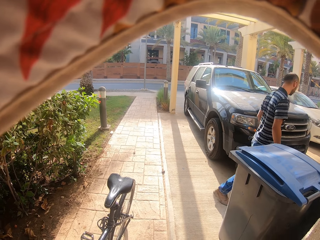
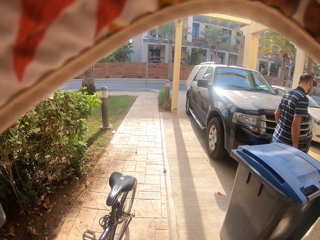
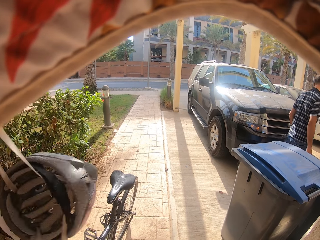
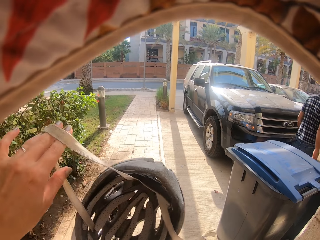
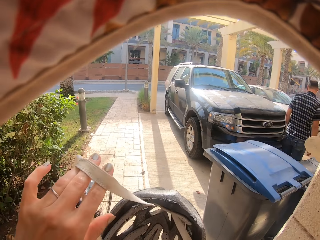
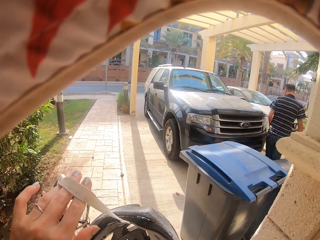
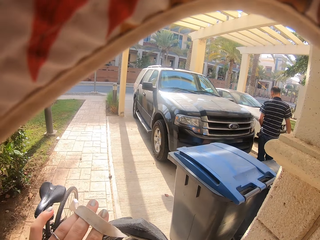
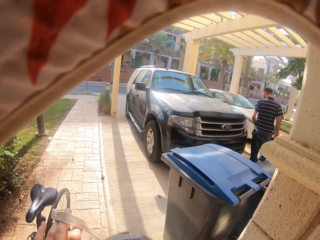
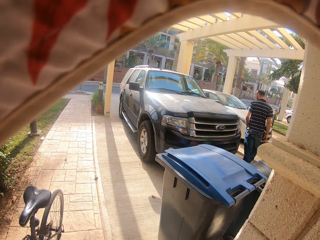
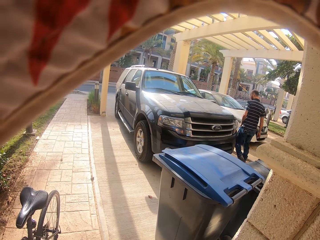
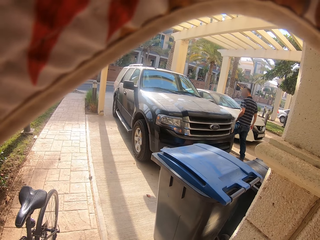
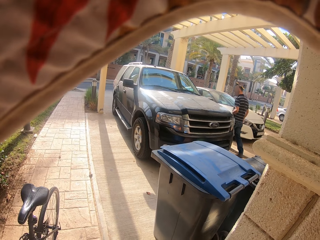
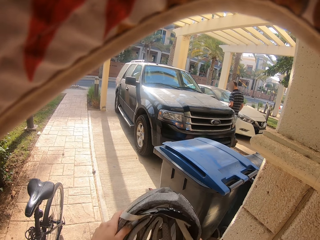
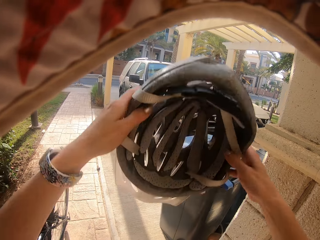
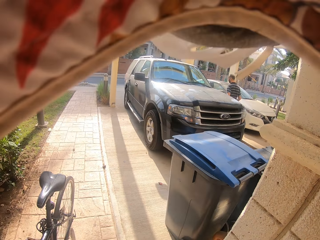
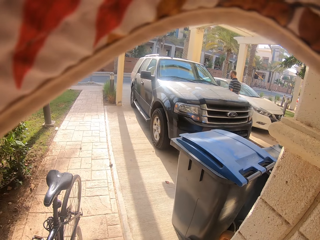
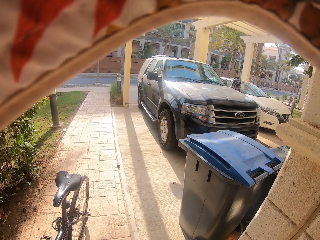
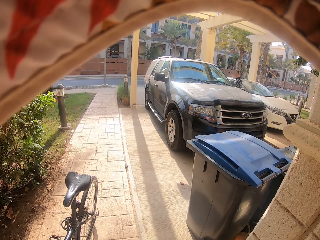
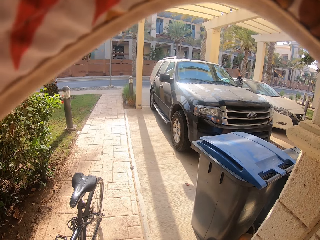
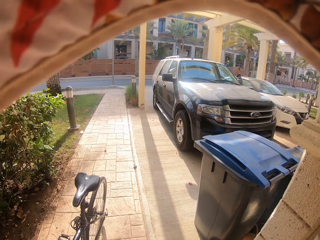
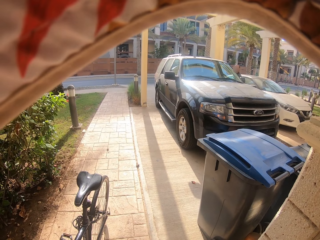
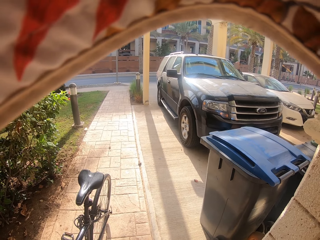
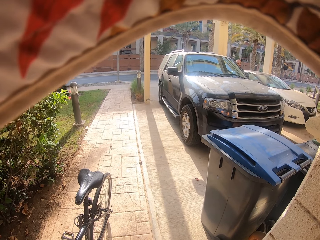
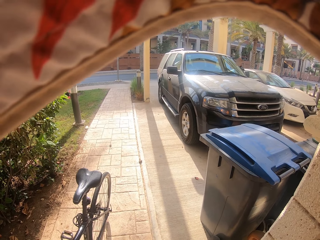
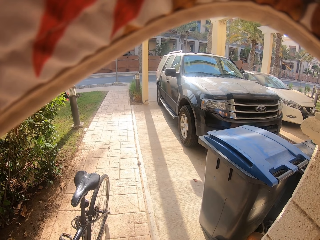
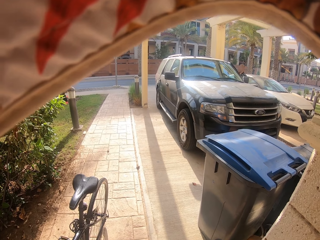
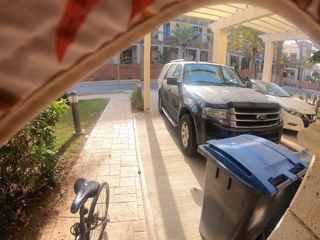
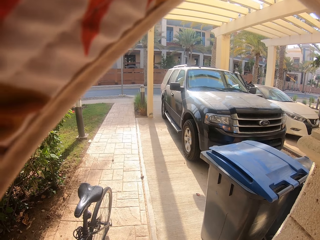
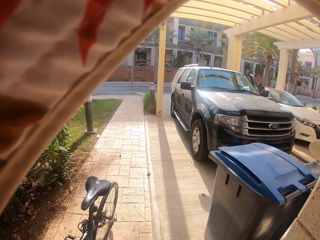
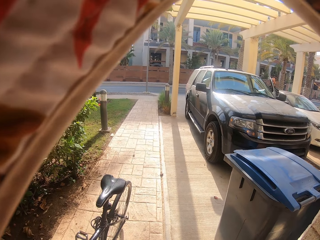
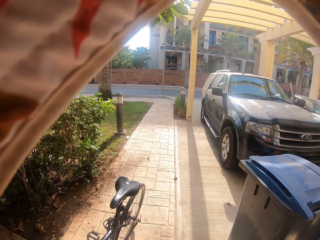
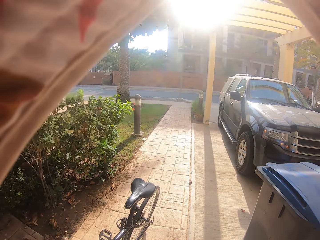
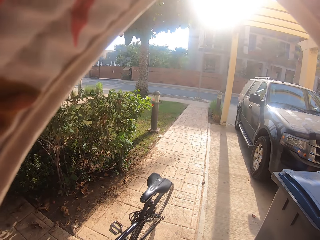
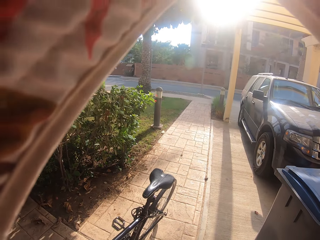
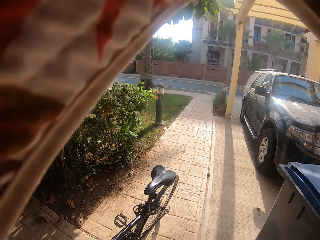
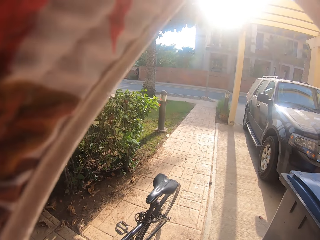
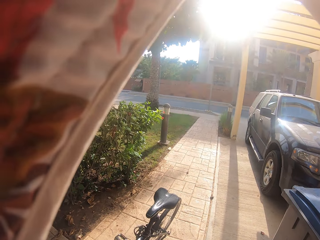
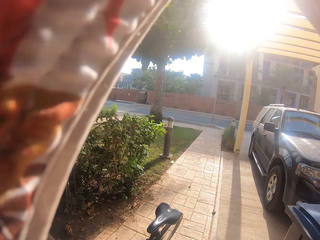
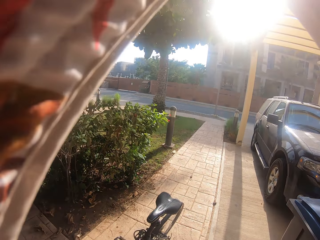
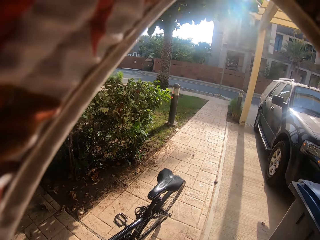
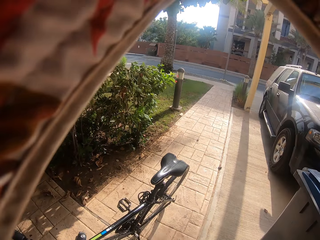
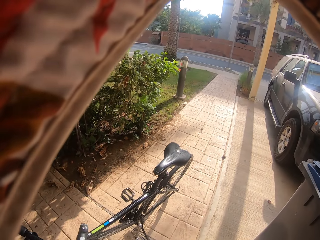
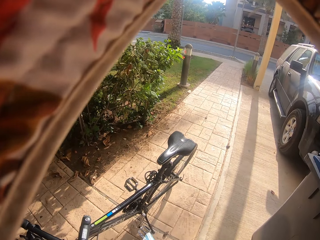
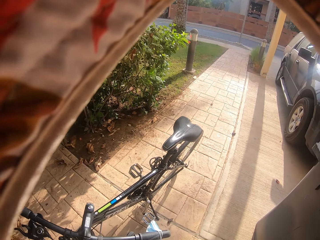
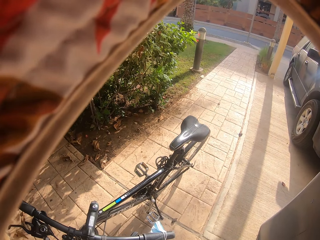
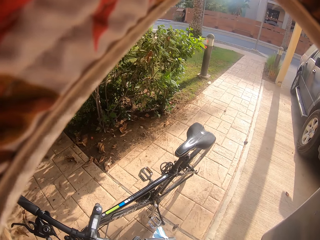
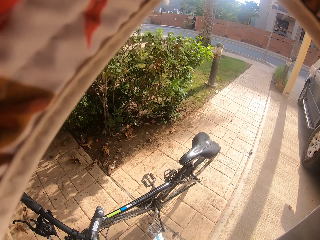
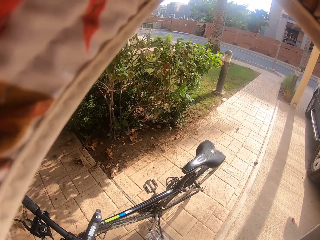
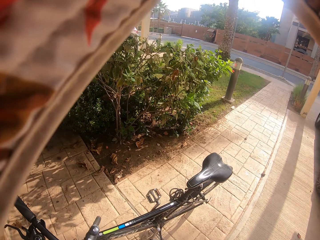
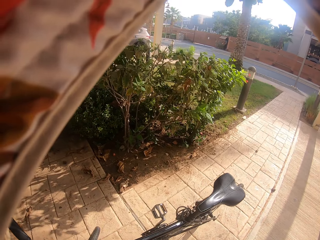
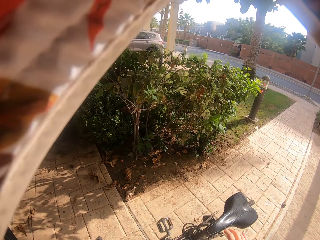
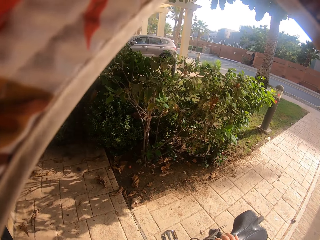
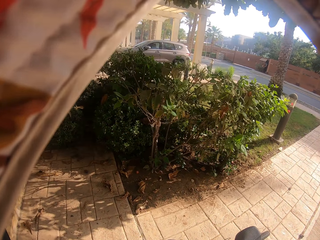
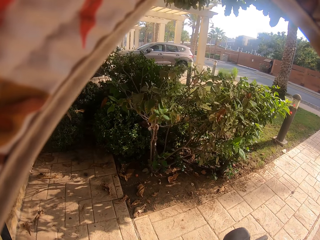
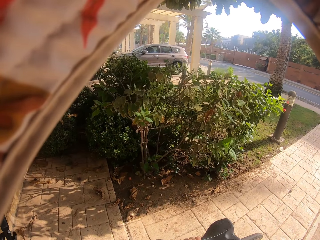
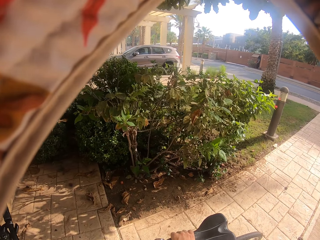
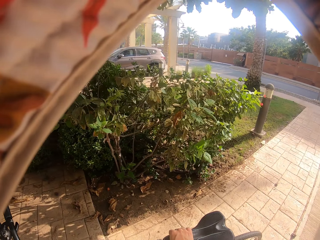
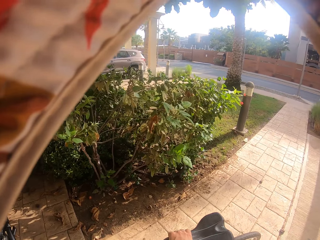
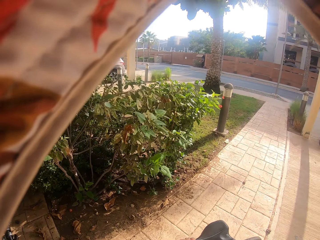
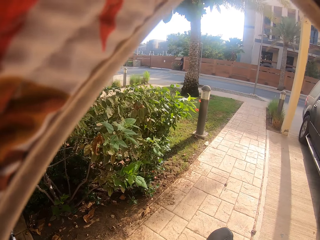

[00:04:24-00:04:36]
The camera wearer puts on the bicycle helmet. A man opens the car door. The camera wearer looks around the road. They move the bicycle.

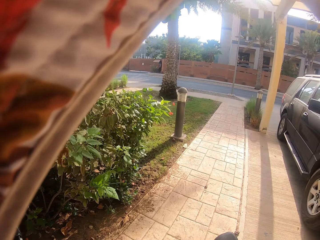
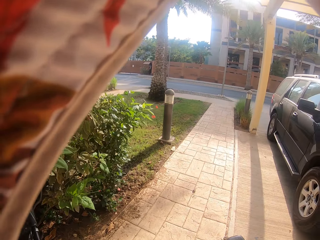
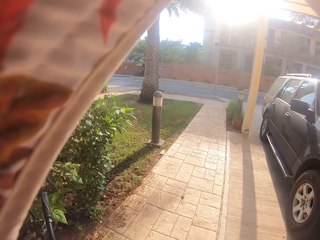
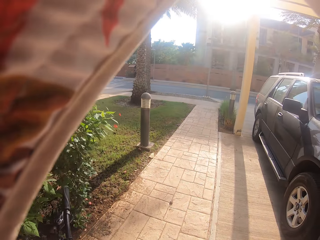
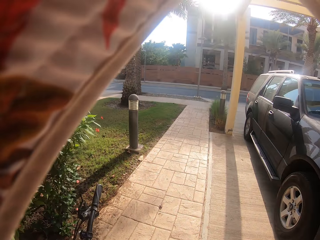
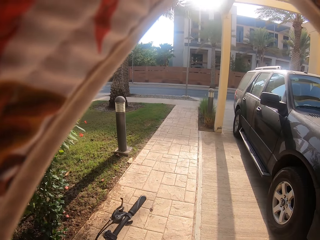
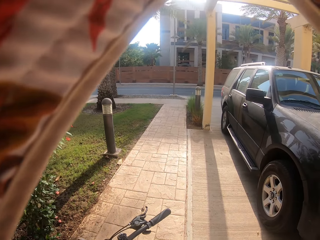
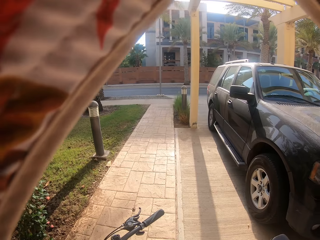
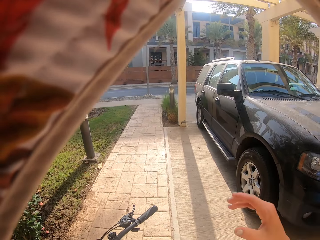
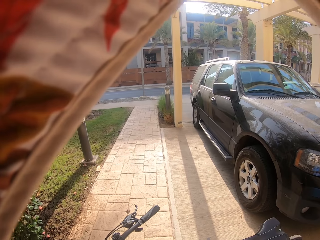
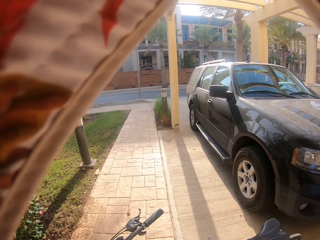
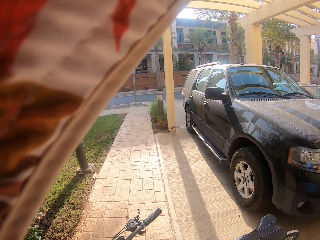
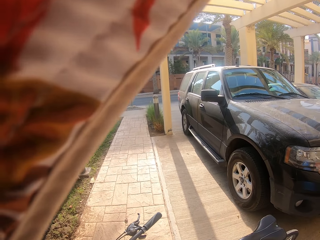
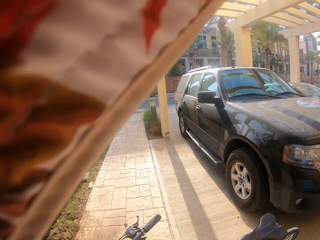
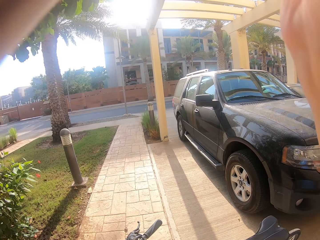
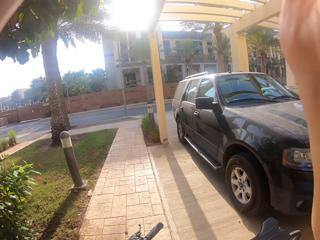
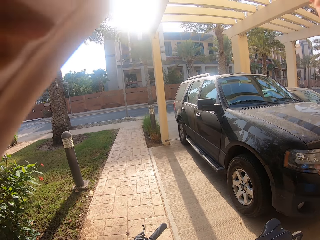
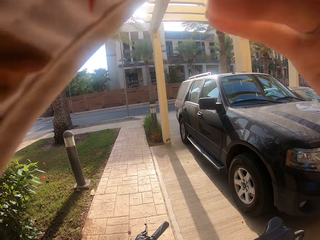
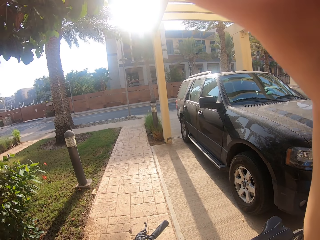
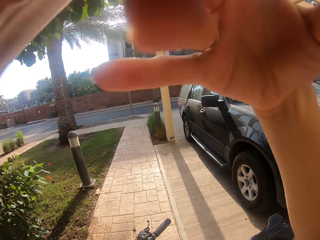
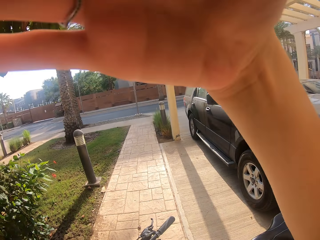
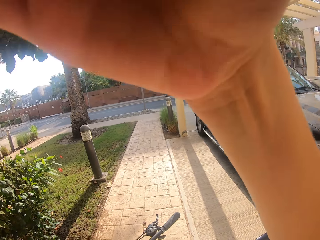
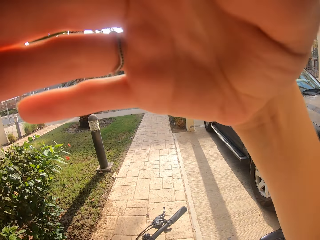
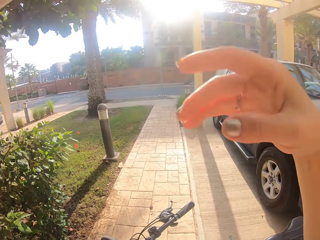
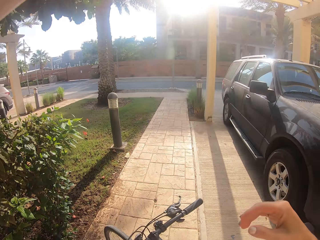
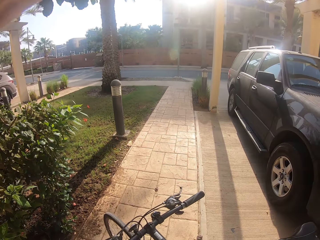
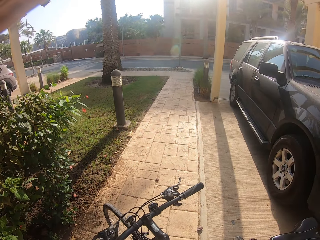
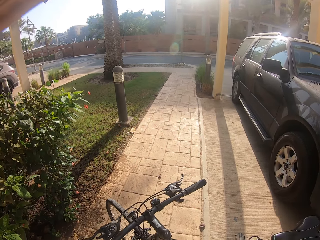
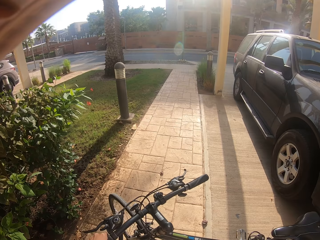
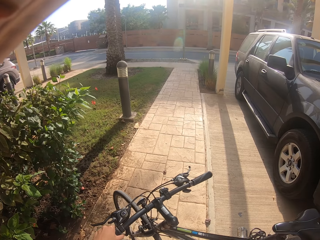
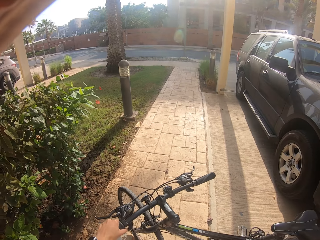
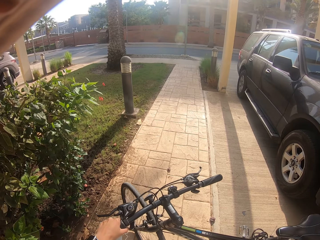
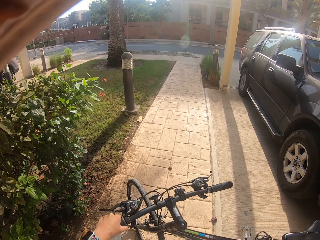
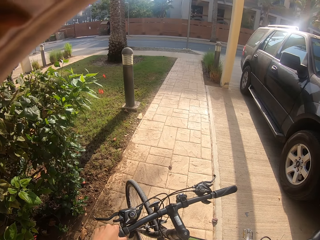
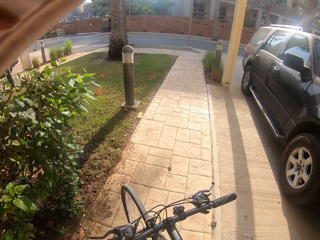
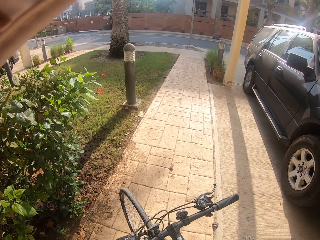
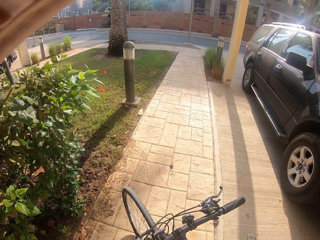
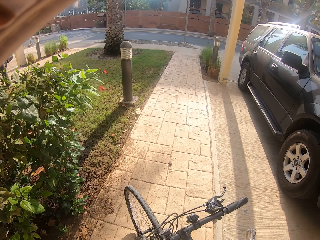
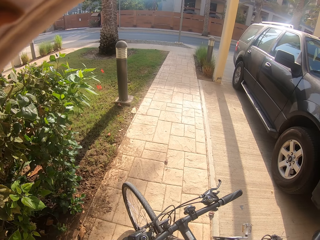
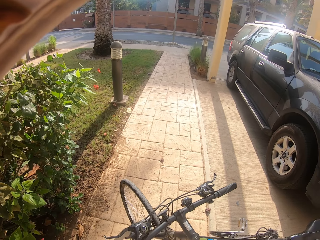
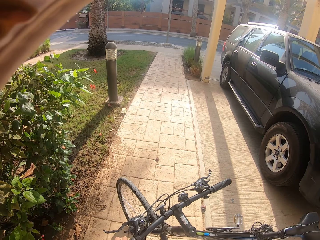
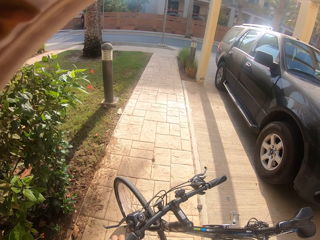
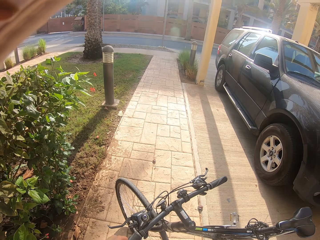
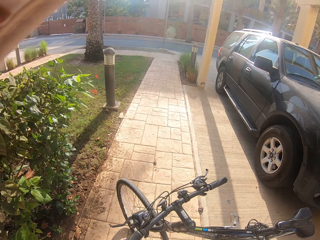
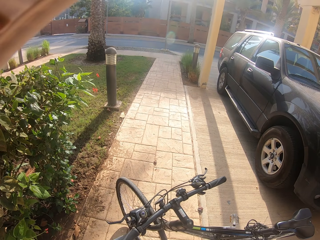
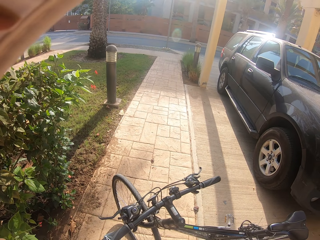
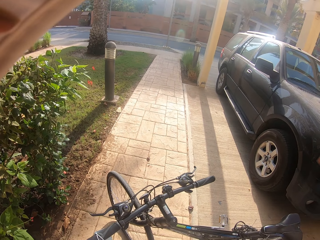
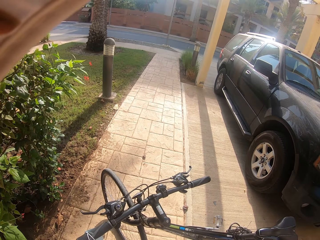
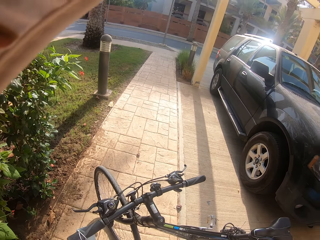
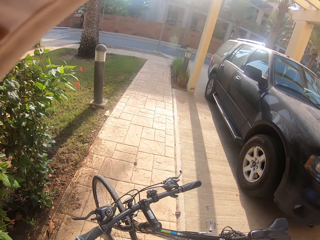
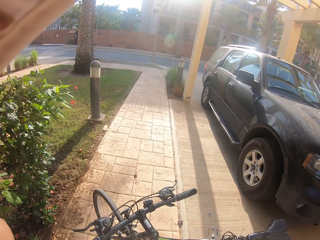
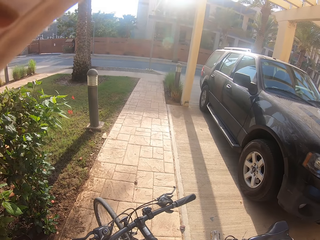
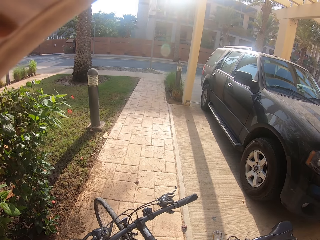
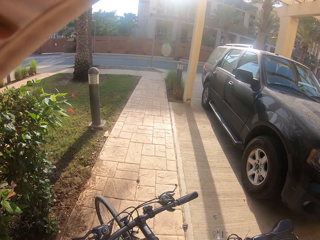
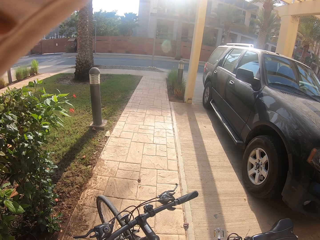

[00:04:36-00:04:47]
The camera wearer pushes the bicycle away. She moves hands. She stretches her hand to the camera. She holds the bicycle. She looks around the road. She moves hands.
